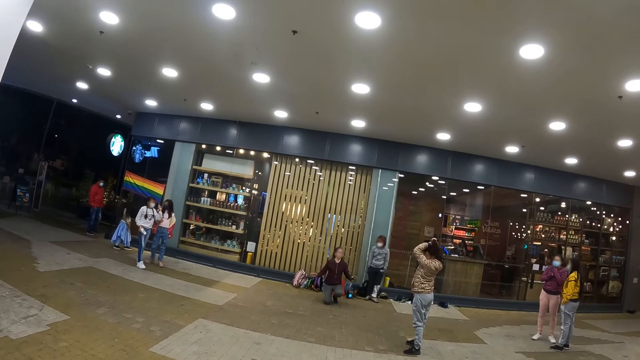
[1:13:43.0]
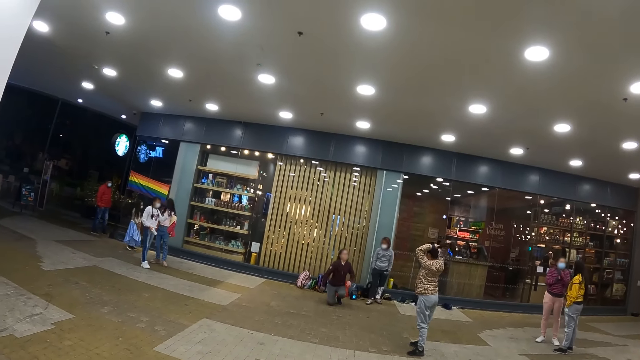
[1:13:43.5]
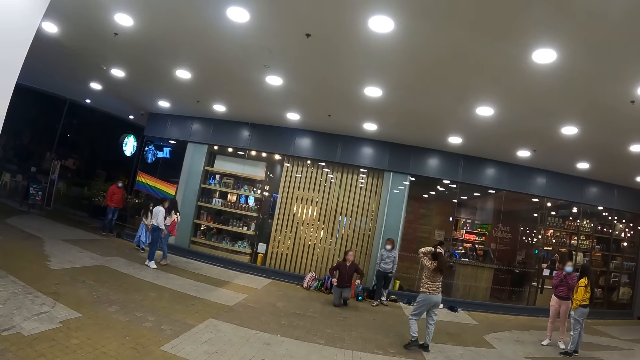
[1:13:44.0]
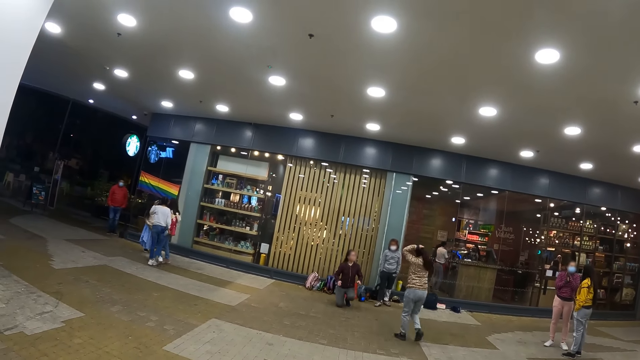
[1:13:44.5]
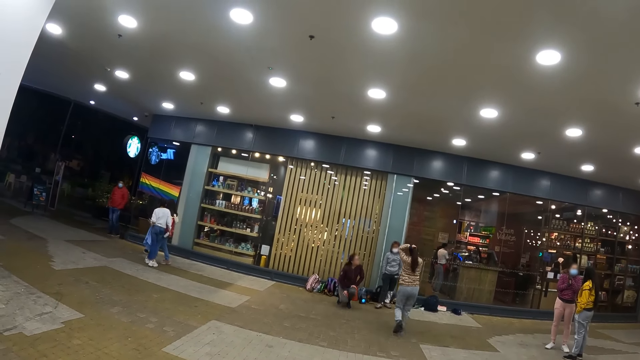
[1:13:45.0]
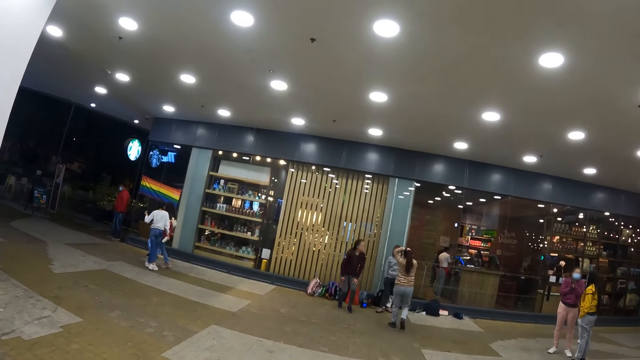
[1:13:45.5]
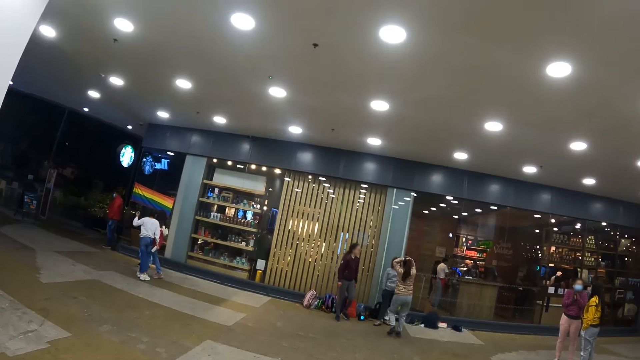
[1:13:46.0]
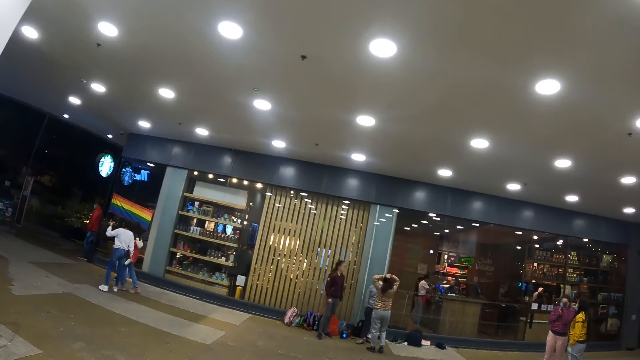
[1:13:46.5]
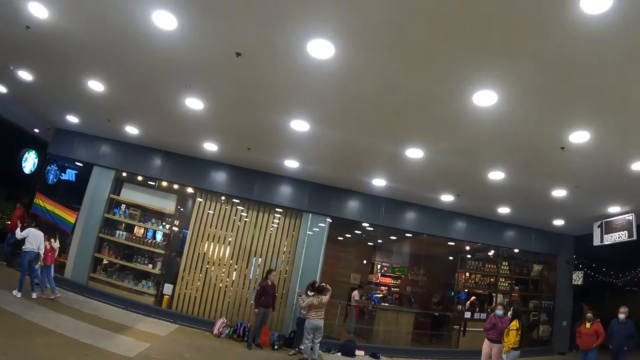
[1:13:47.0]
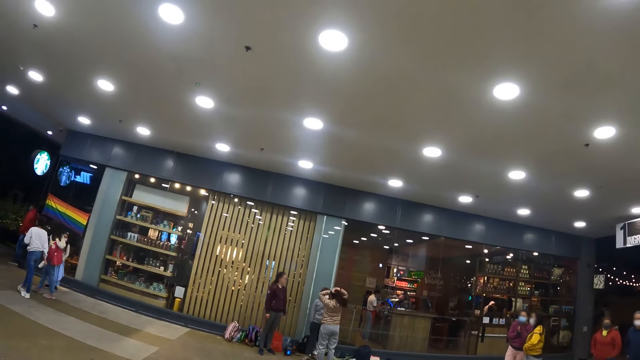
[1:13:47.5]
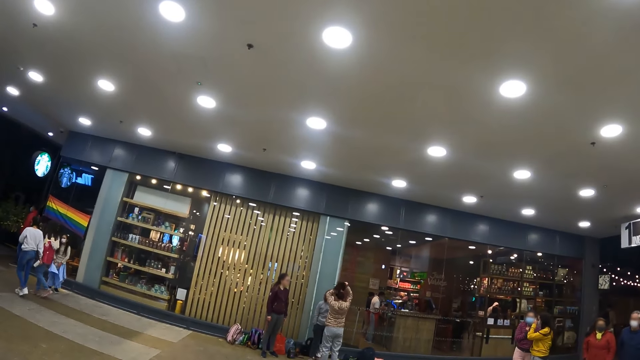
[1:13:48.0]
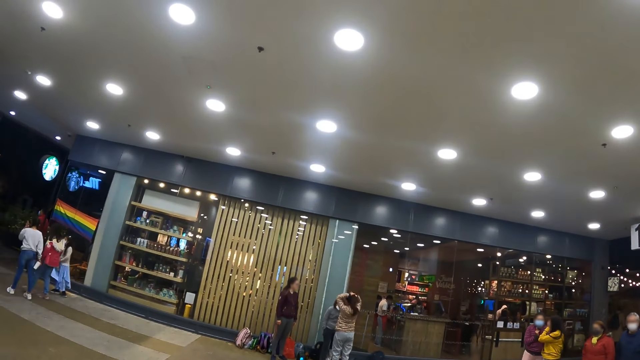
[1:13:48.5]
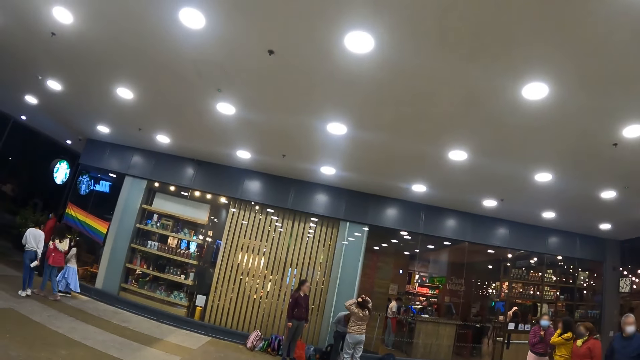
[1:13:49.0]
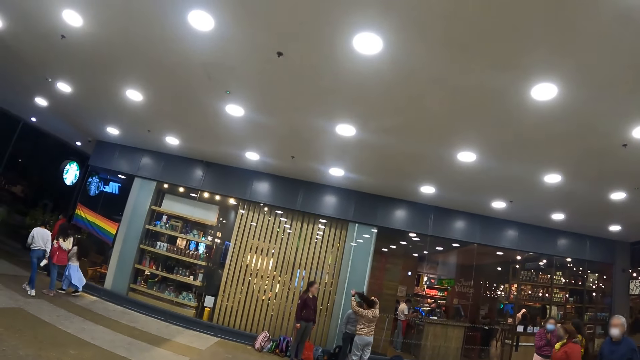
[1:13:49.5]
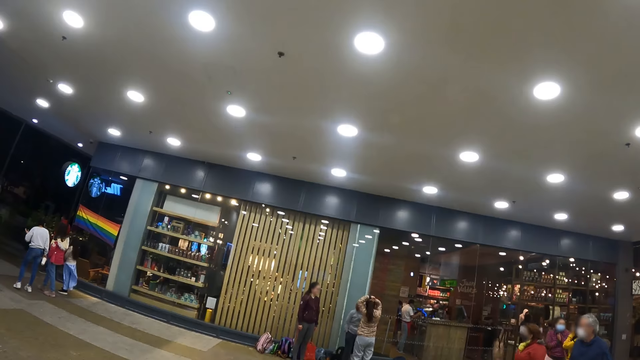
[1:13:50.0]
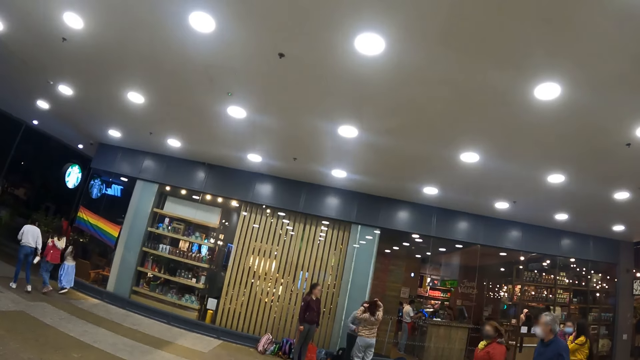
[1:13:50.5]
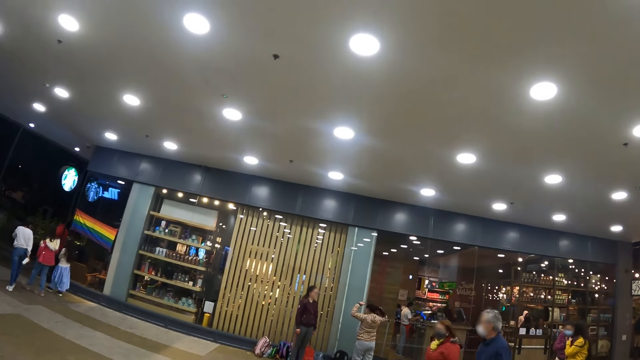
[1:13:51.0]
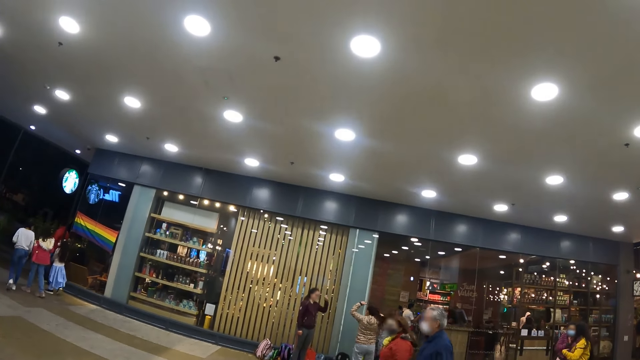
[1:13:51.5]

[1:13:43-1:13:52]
A woman shakes her shoulder and stands up. Another woman walks towards a third woman and the first woman. The camera wearer walks across the building. The second woman ties her hair. The camera wearer looks around the building.

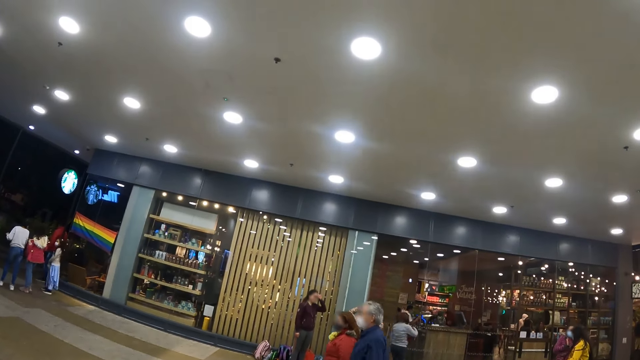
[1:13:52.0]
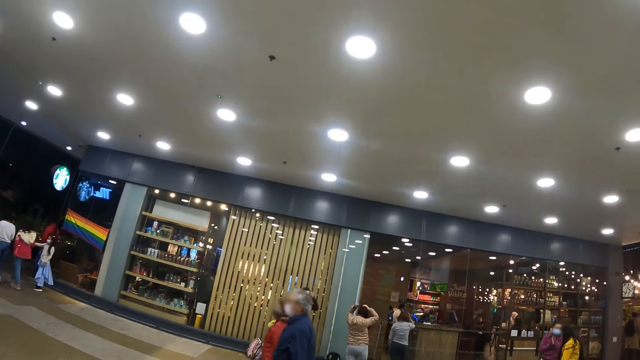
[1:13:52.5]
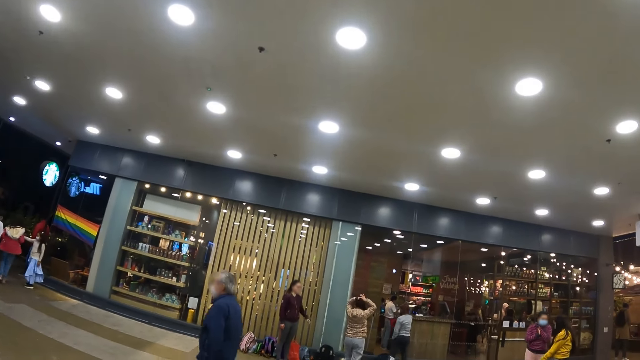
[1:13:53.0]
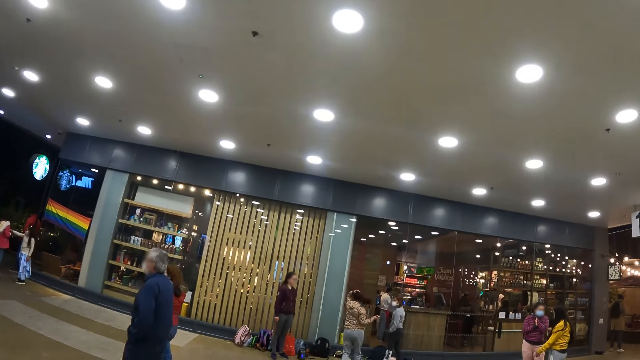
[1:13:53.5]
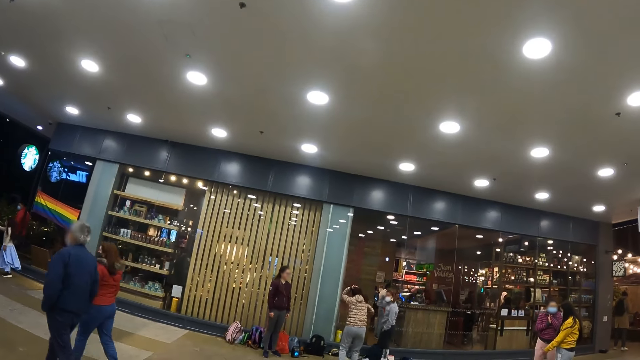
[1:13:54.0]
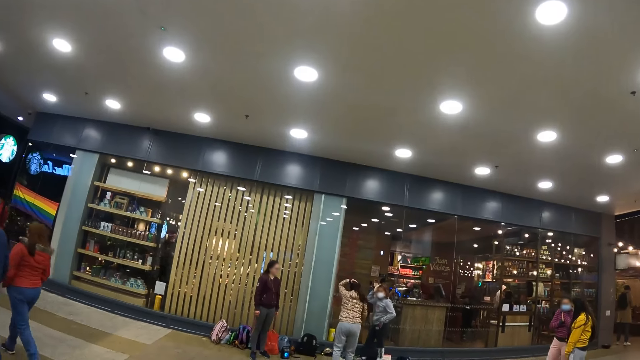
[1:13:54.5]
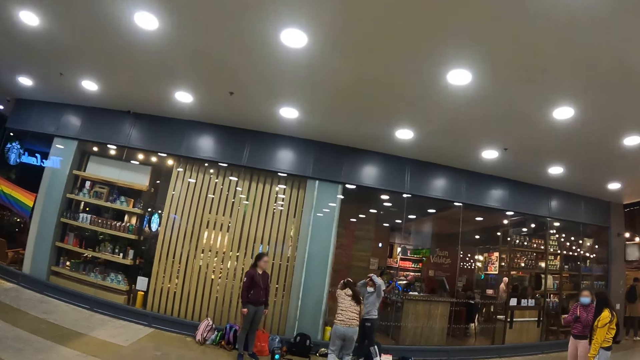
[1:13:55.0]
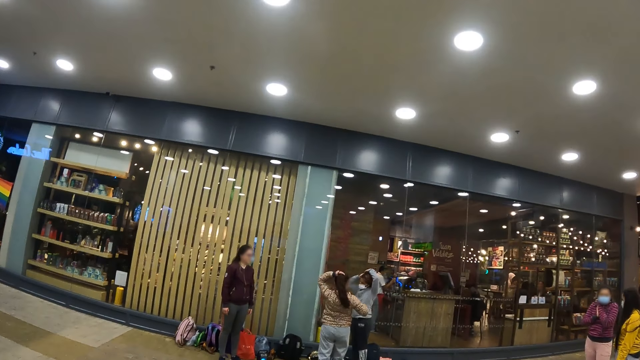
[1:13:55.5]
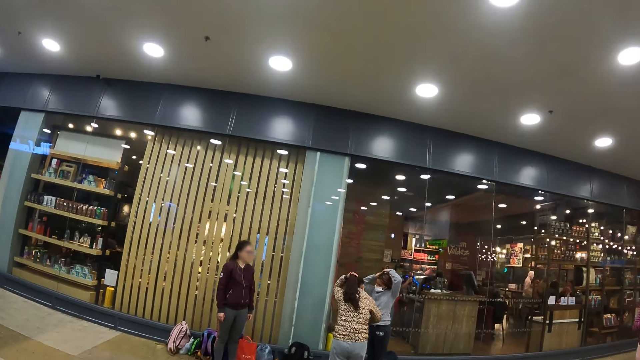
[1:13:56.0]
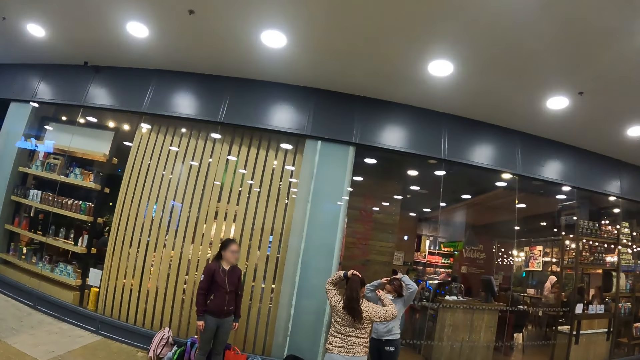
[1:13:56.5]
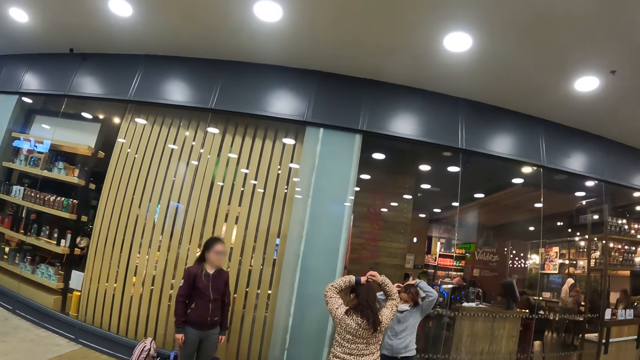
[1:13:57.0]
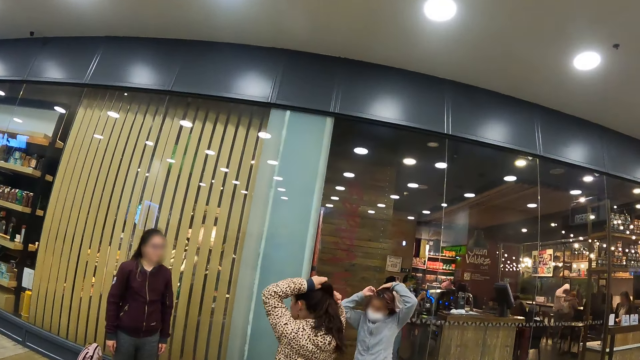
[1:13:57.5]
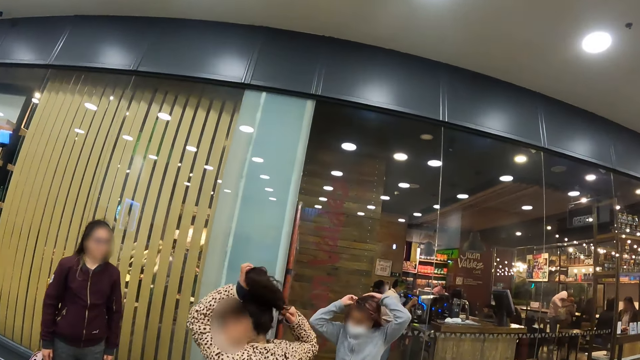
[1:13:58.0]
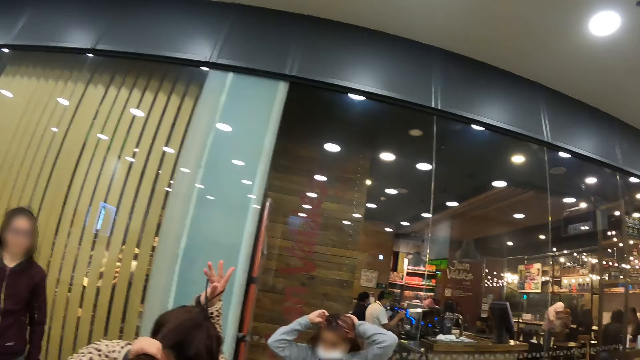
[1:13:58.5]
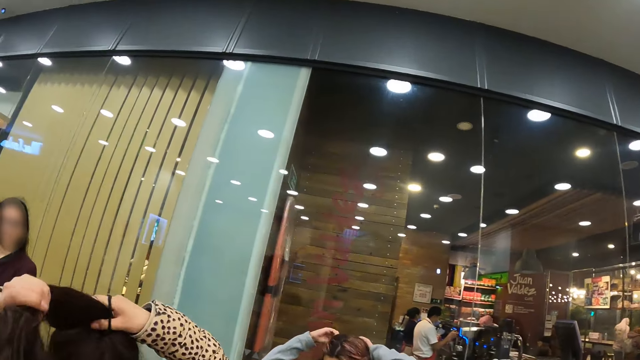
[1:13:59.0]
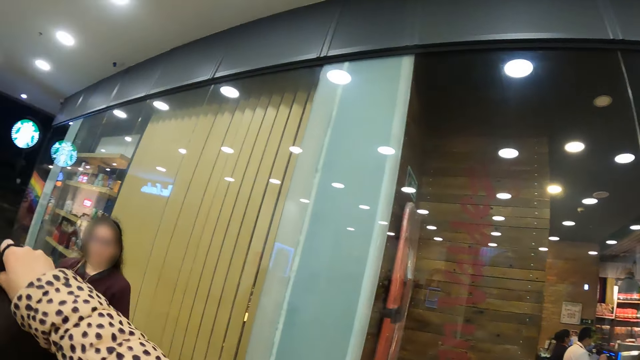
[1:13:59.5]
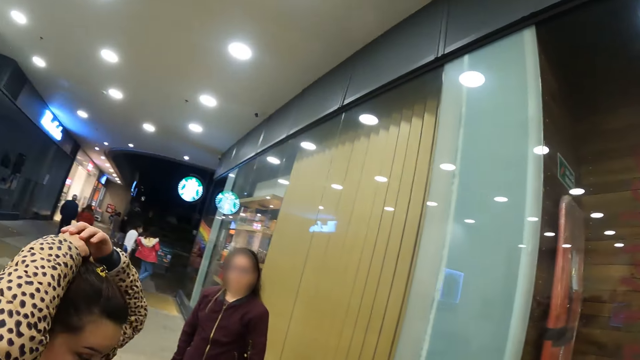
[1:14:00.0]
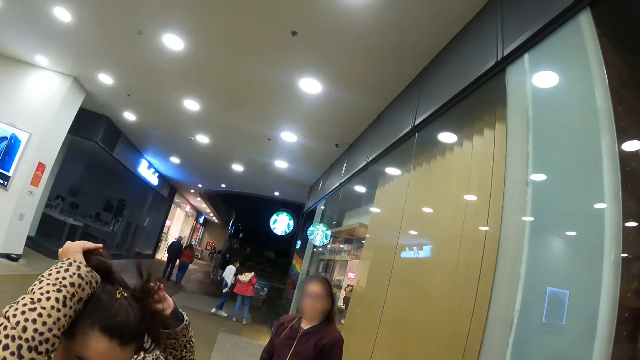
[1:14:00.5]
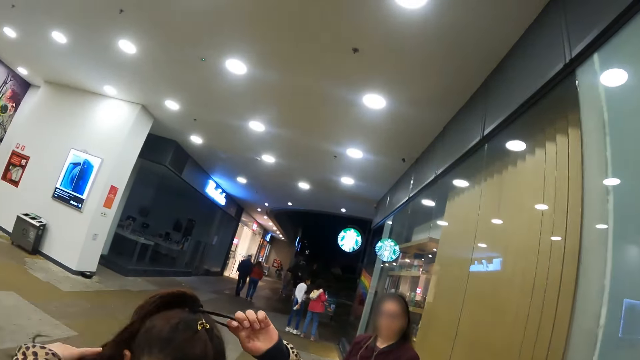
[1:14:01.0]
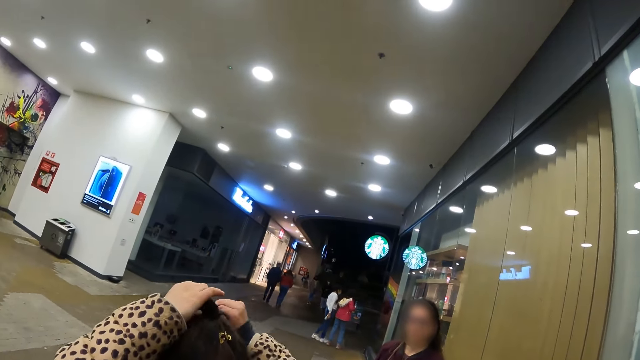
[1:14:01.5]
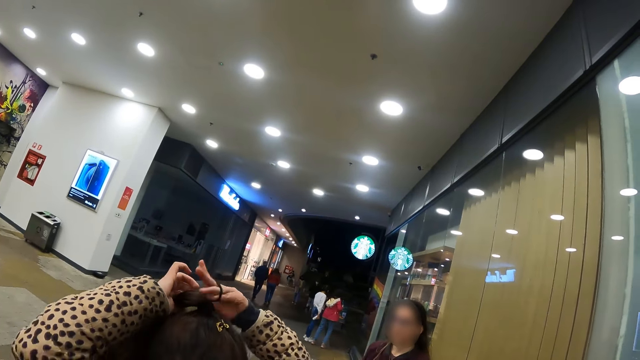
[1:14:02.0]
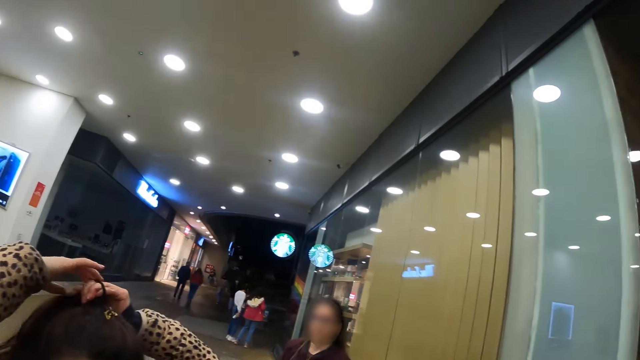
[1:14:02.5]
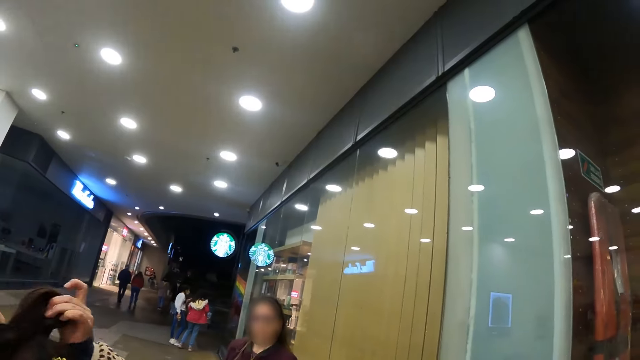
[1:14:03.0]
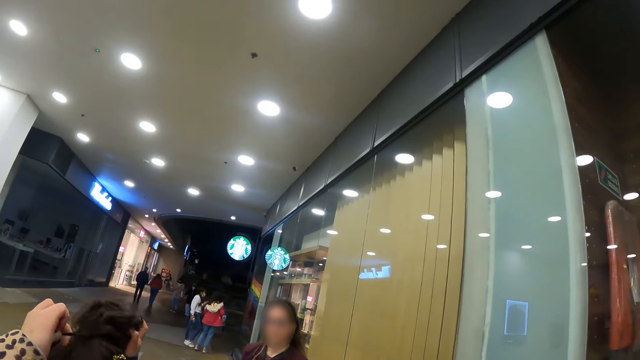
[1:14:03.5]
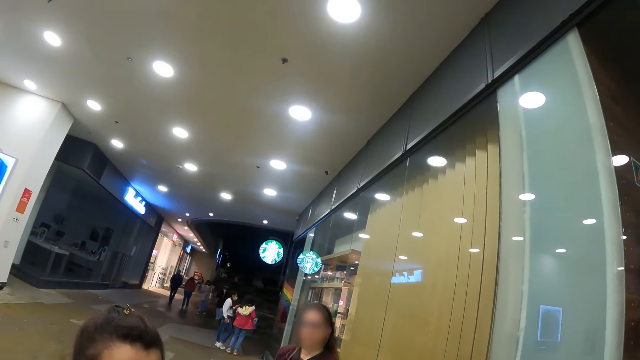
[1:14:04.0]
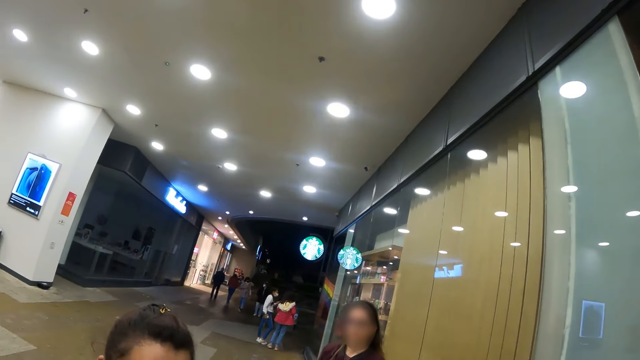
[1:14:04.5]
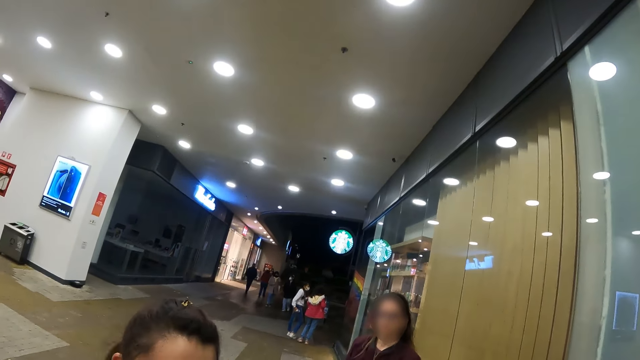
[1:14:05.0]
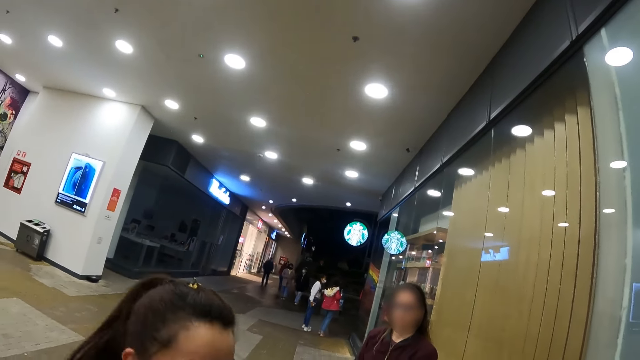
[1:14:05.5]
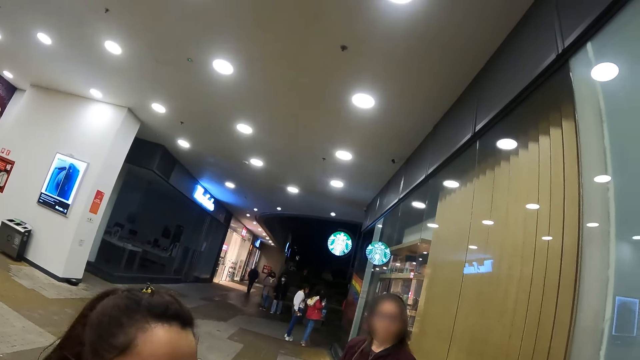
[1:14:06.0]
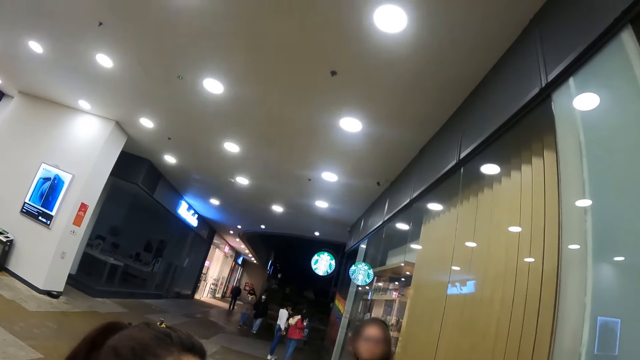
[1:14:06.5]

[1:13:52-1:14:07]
A woman moves aside. The camera wearer walks across the building. Another woman dances. The first woman holds her hair and ties her hair. The camera wearer looks around the building.
